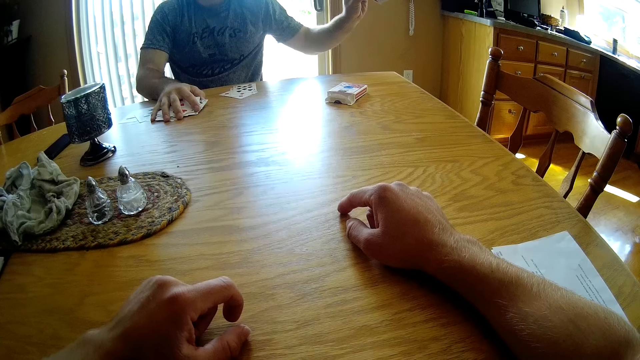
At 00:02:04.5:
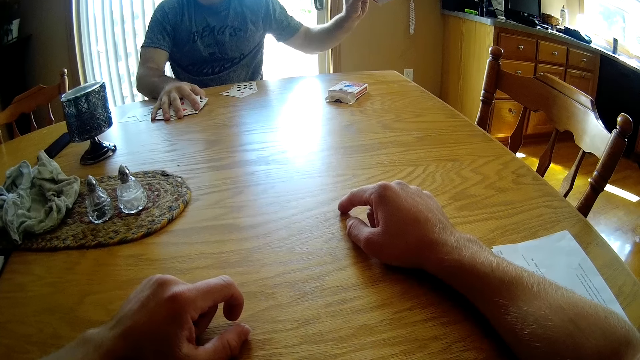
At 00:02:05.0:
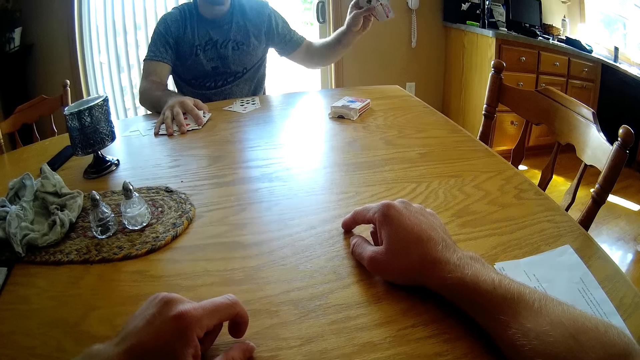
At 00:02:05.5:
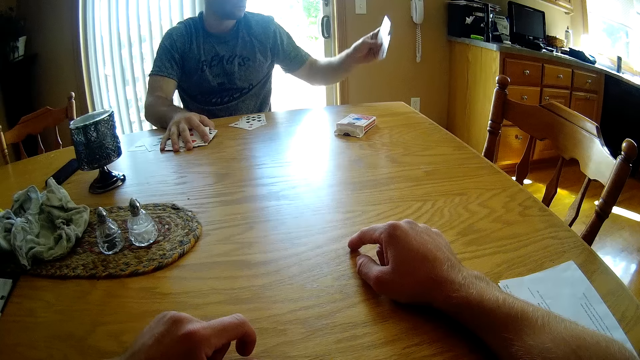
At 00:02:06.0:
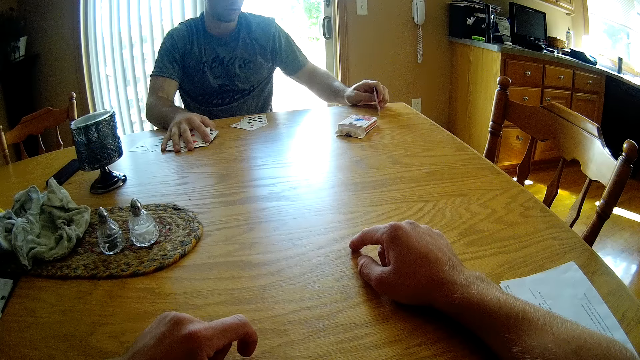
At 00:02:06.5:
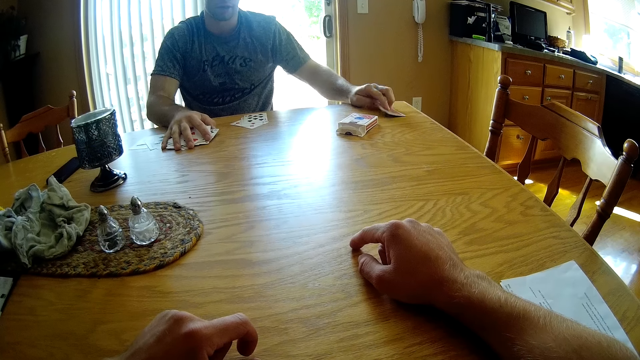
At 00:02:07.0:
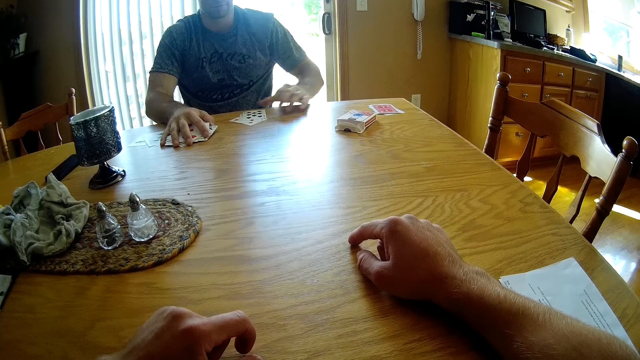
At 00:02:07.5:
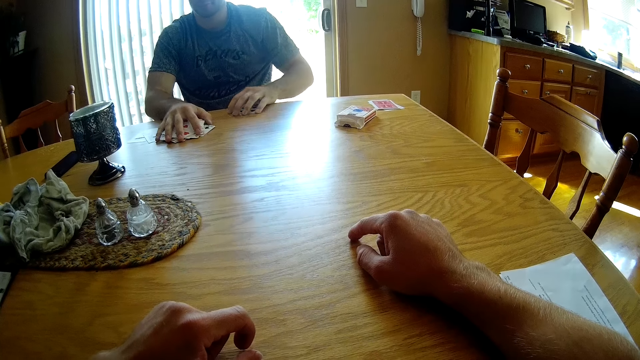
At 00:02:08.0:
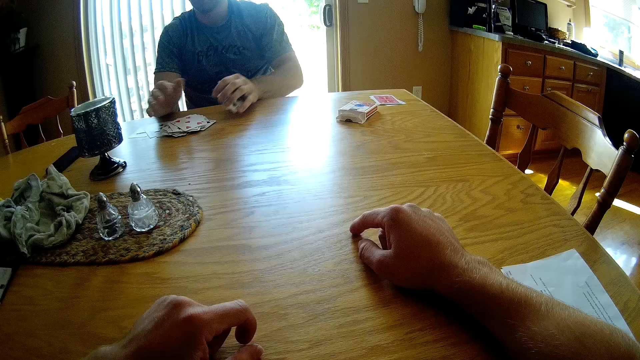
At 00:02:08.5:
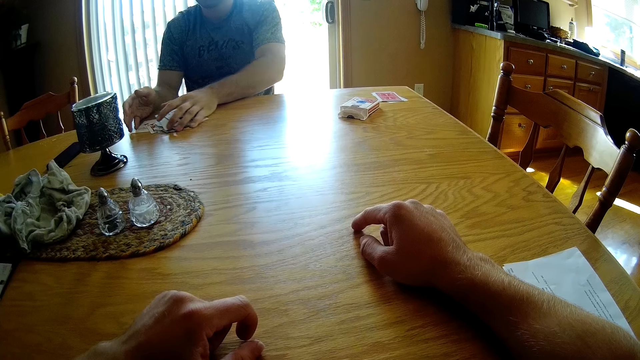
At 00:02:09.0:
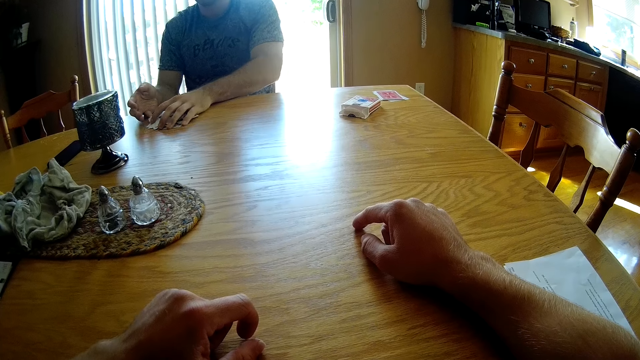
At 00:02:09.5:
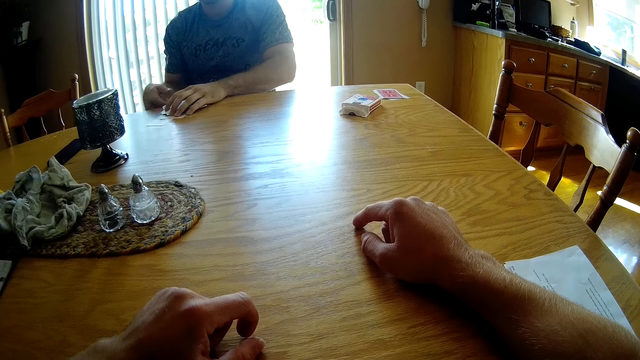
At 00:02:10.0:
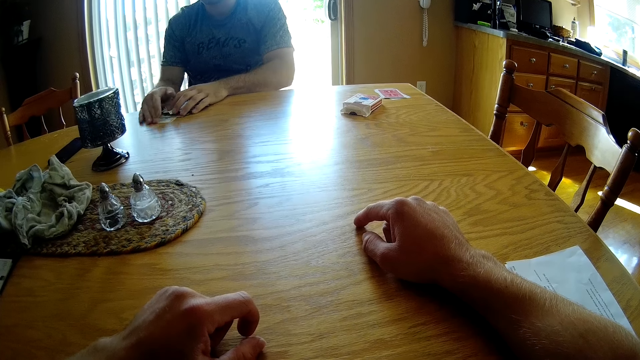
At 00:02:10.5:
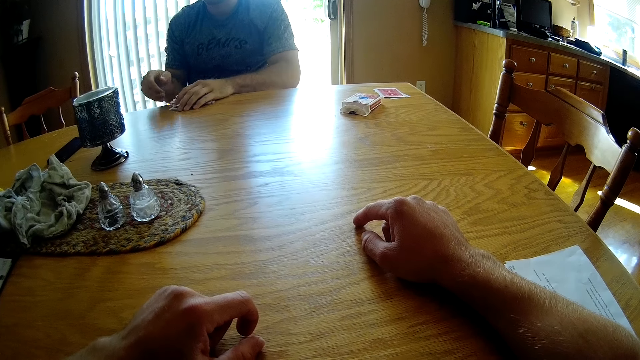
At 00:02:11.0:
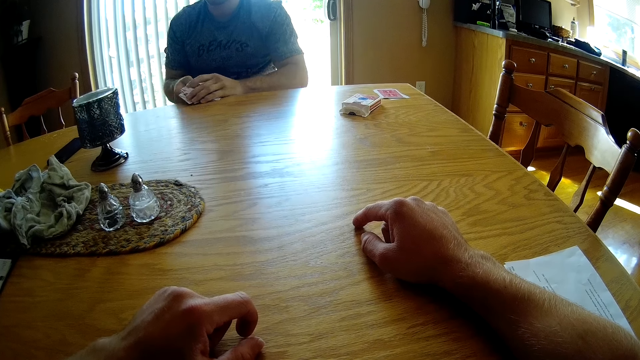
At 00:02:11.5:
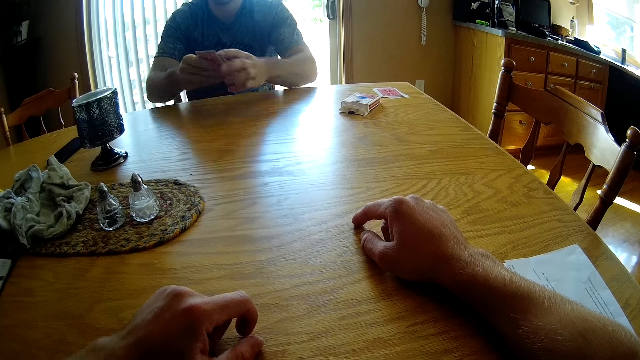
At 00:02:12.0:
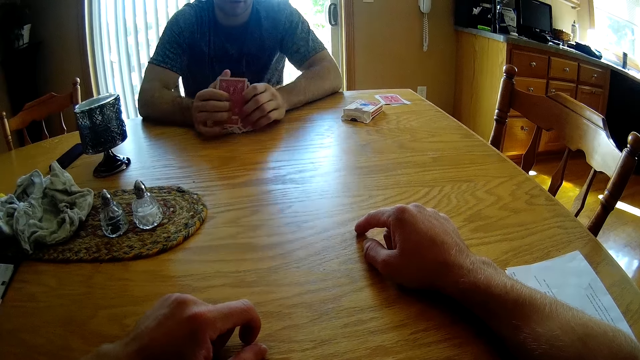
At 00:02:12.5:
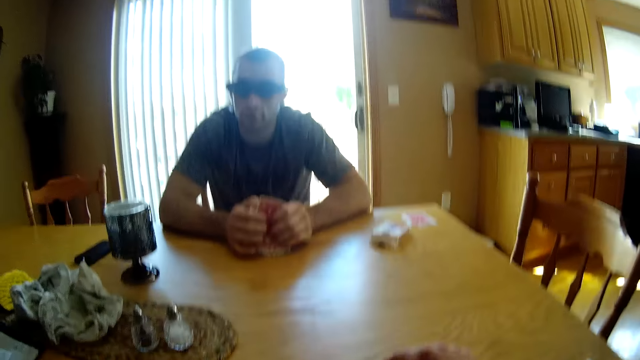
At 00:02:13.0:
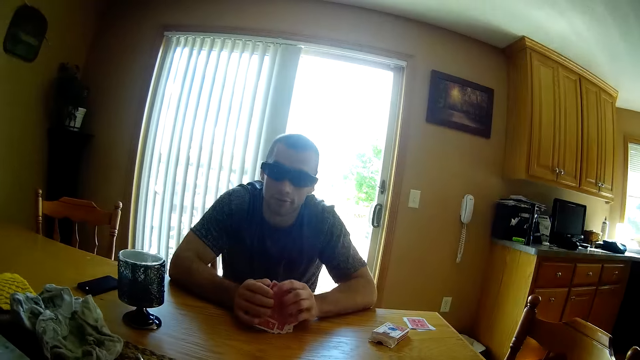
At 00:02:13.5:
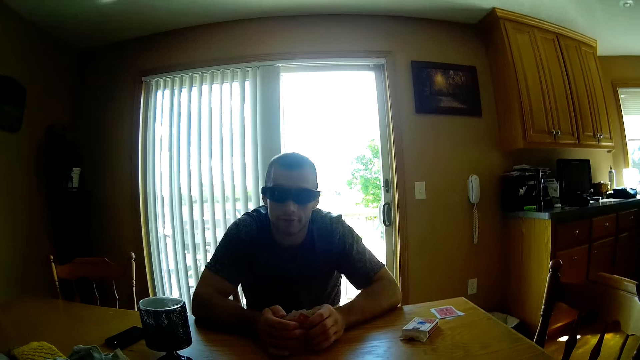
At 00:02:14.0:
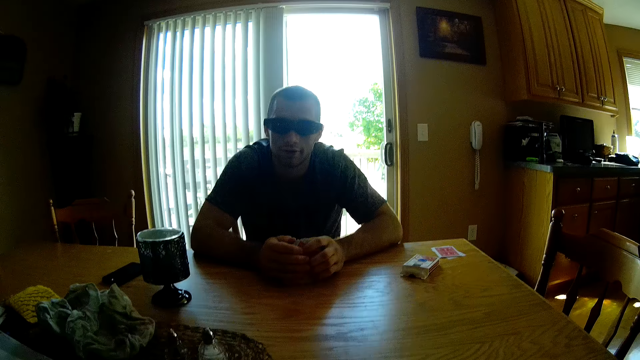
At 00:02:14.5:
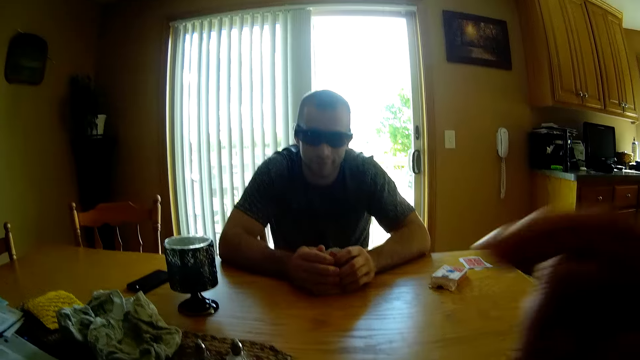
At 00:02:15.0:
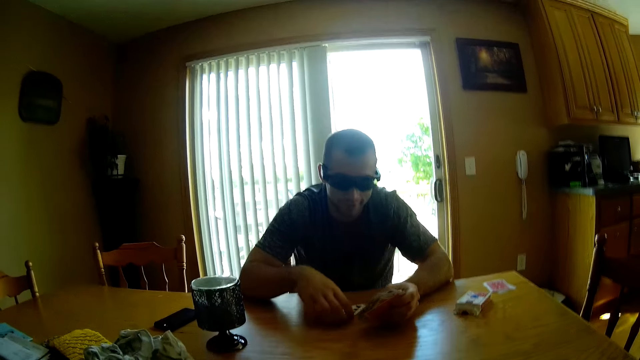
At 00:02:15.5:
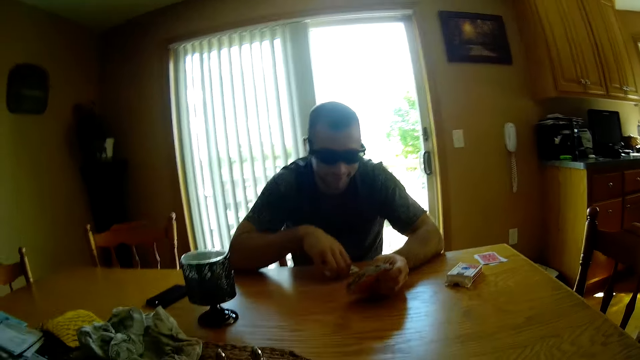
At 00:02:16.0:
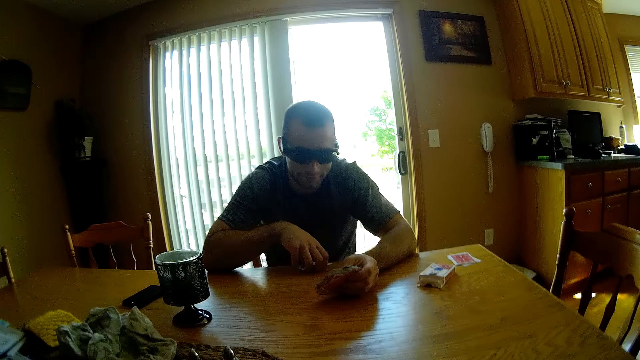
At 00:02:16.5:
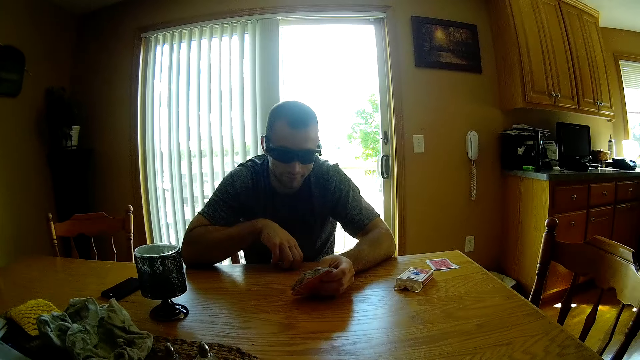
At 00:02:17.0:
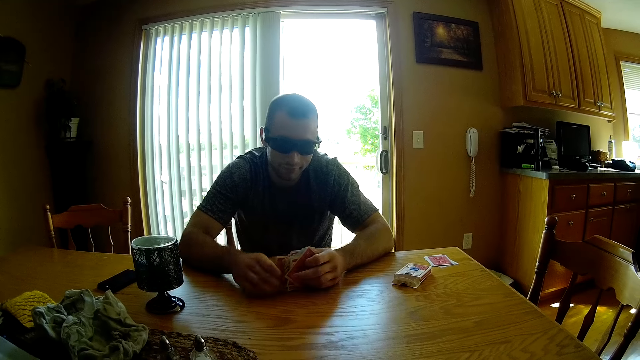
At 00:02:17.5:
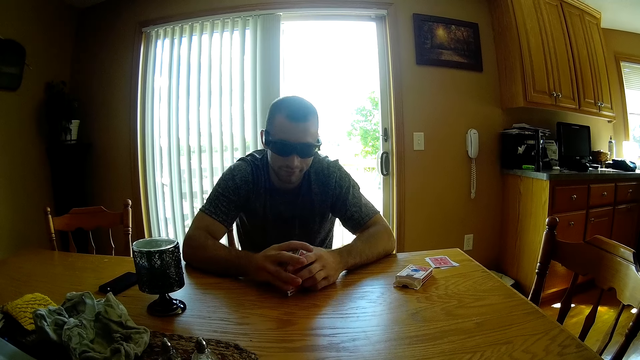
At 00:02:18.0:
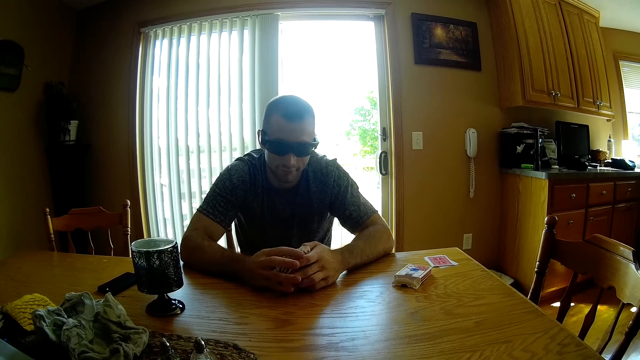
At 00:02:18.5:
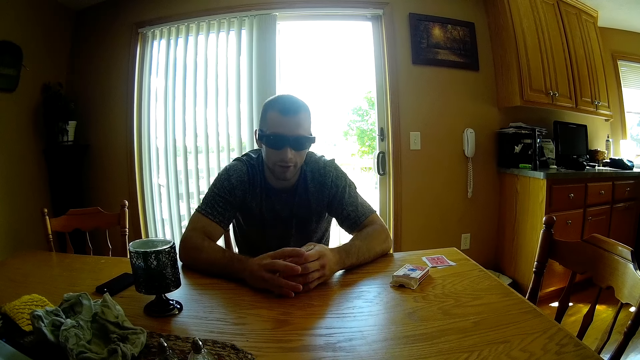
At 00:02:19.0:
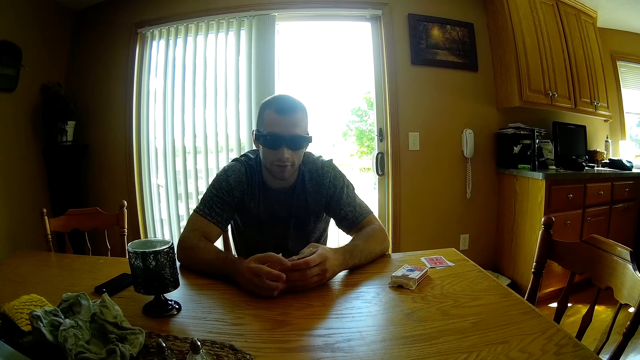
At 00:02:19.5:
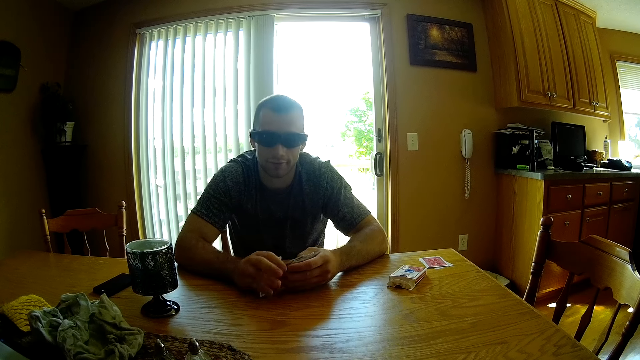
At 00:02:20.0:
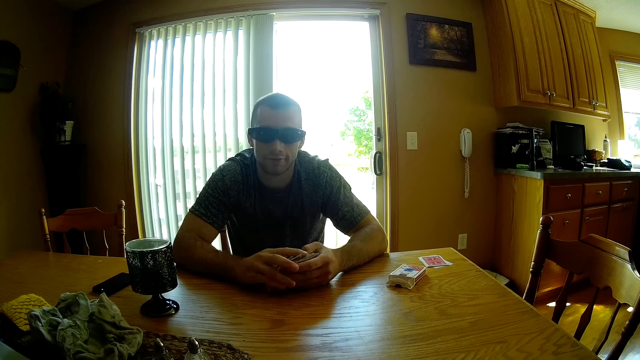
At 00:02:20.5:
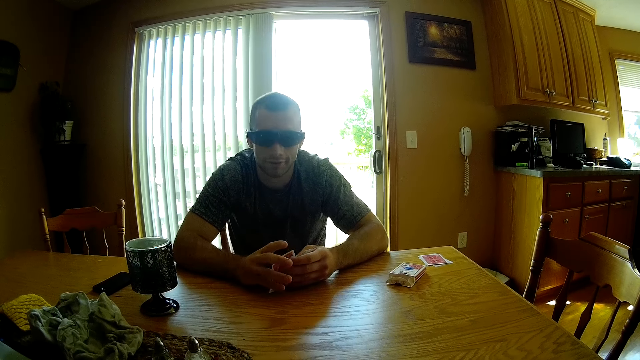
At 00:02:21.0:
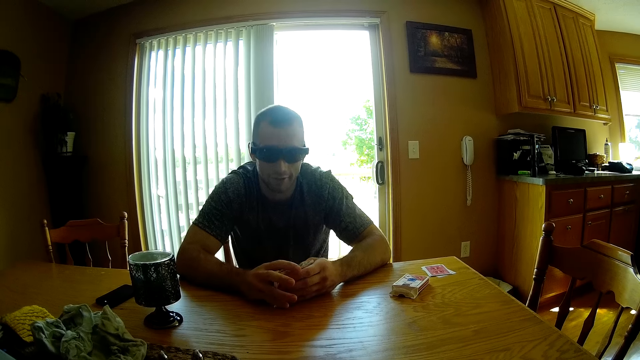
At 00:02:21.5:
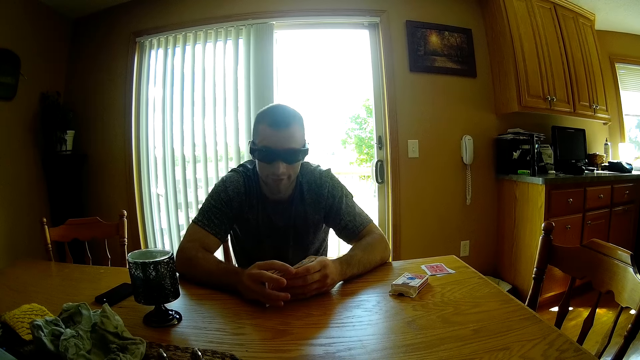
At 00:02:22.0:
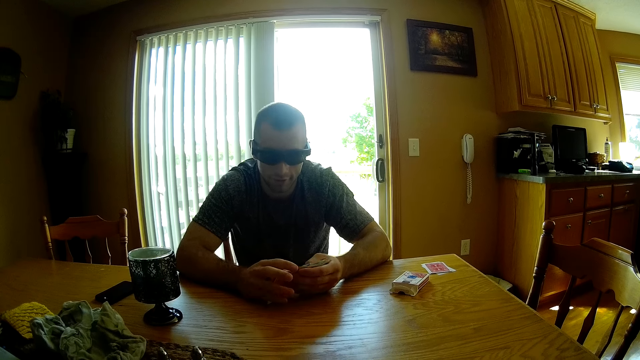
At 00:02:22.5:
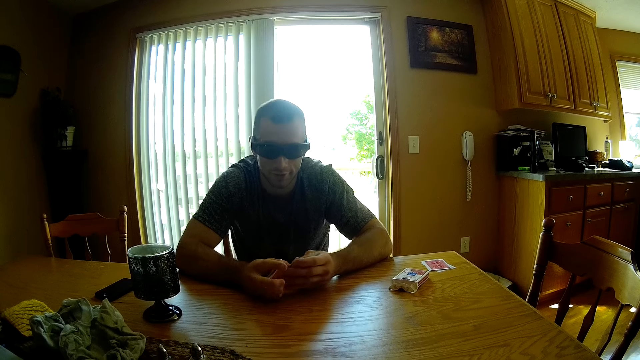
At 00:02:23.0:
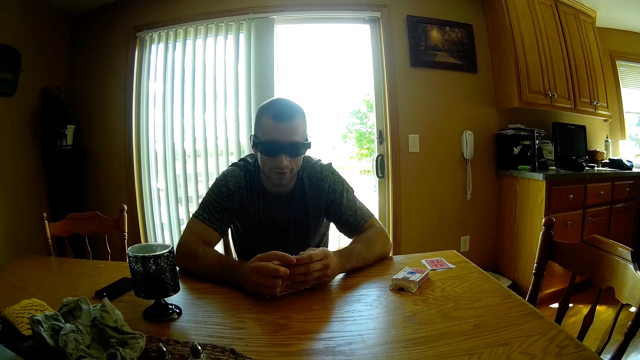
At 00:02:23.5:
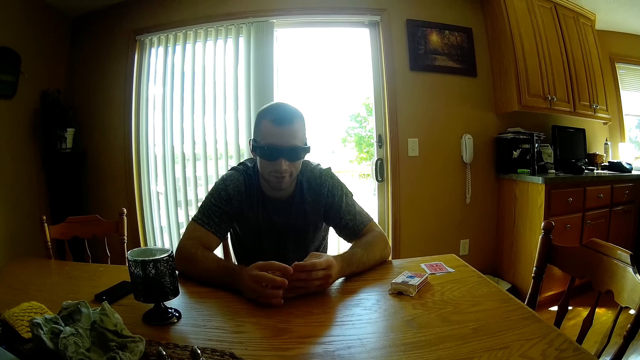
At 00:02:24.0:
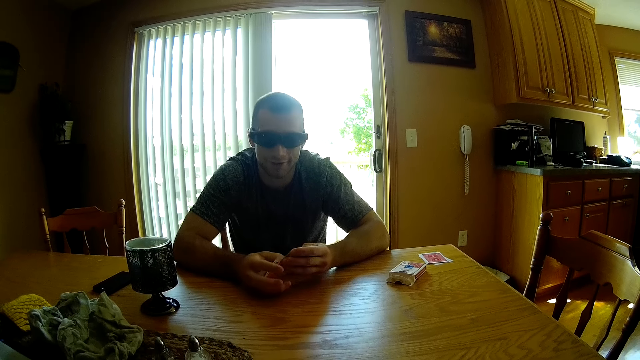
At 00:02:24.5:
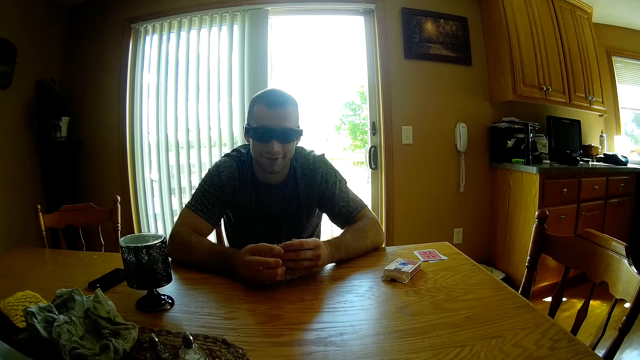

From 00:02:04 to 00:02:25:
A man taps the play cards on the table. The man puts the cards on the table and collects the cards together. The man arranges the cards and taps the play cards on the table. The camera wearer converses with the man. He lifts up a hand. The man takes the play card. The camera wearer drops down his hand. The man shuffles the play card.
